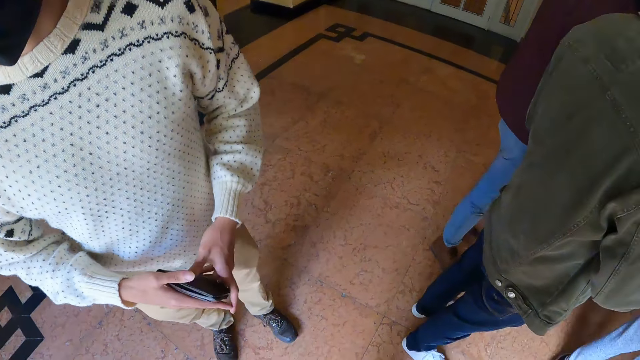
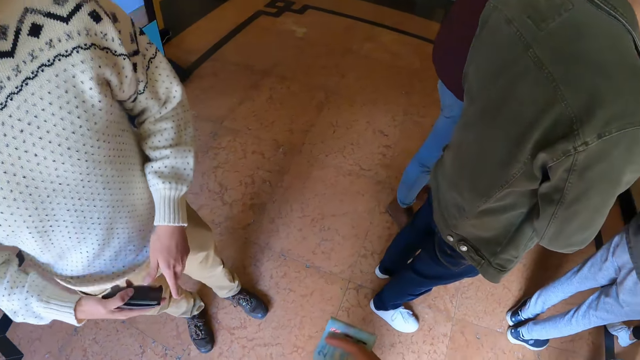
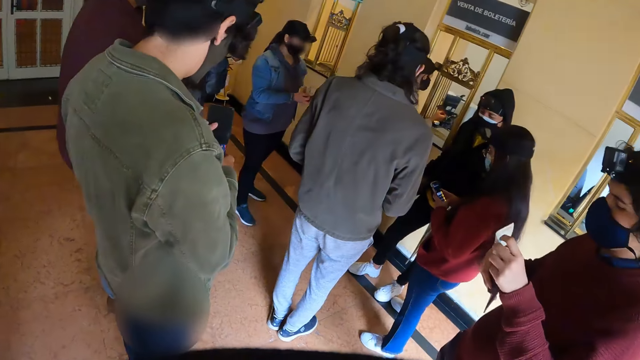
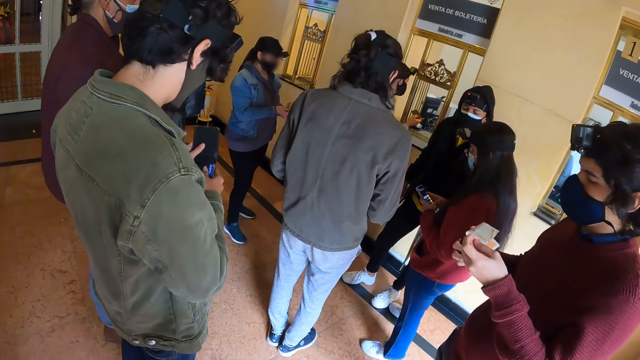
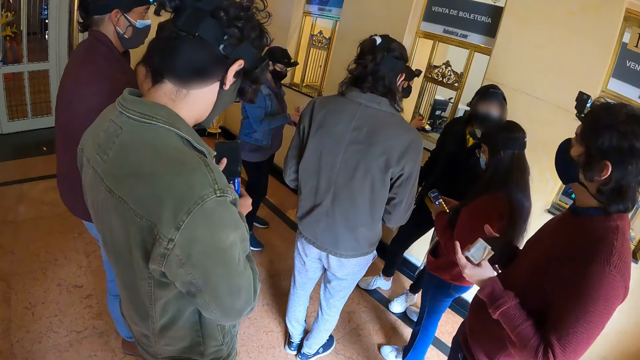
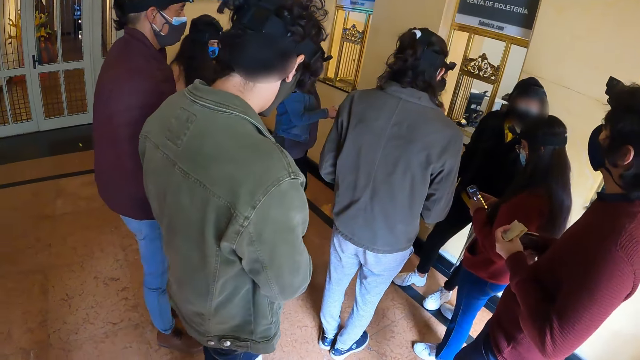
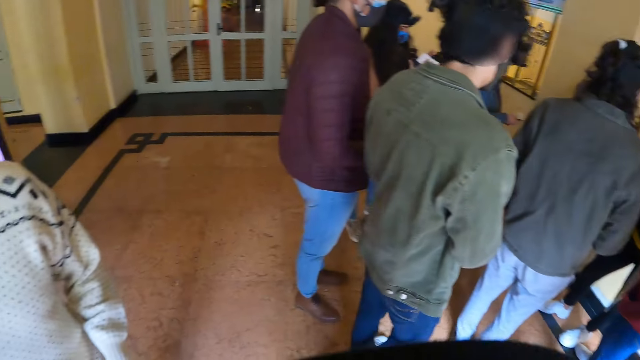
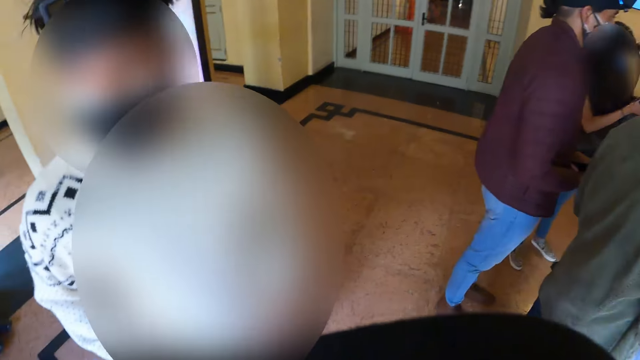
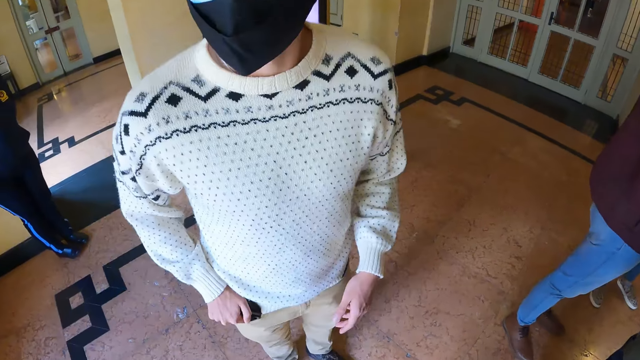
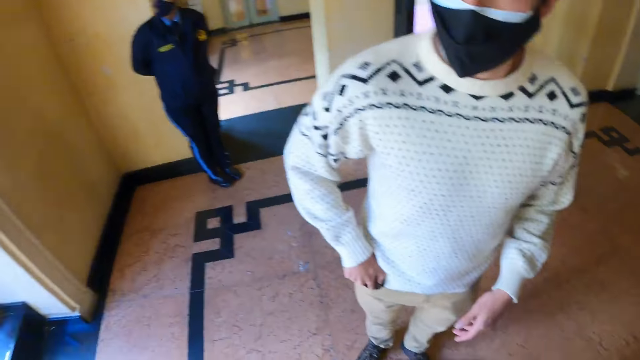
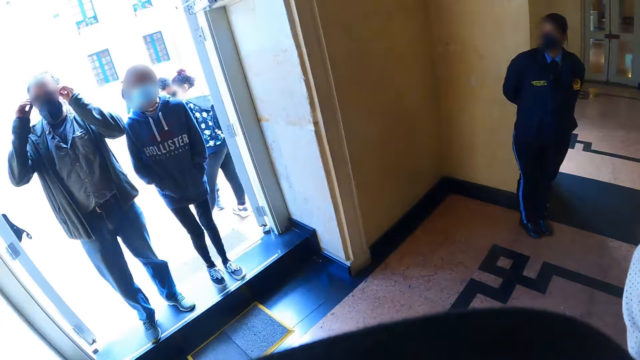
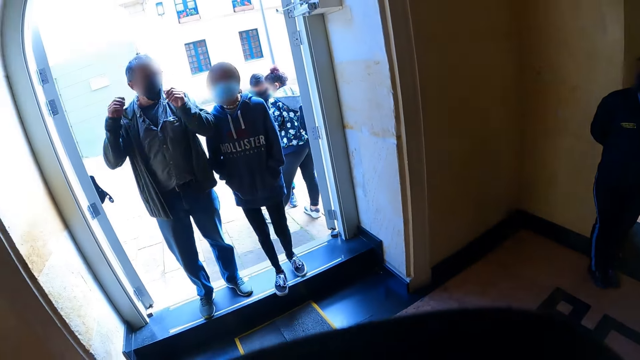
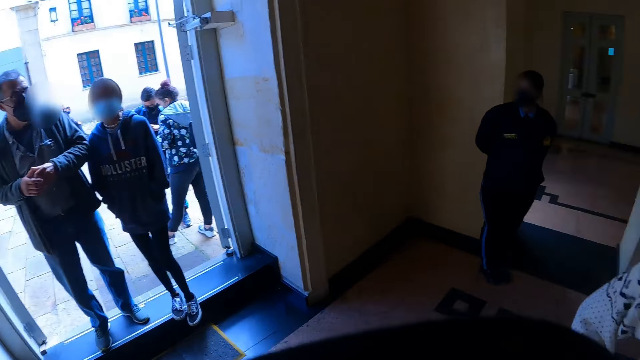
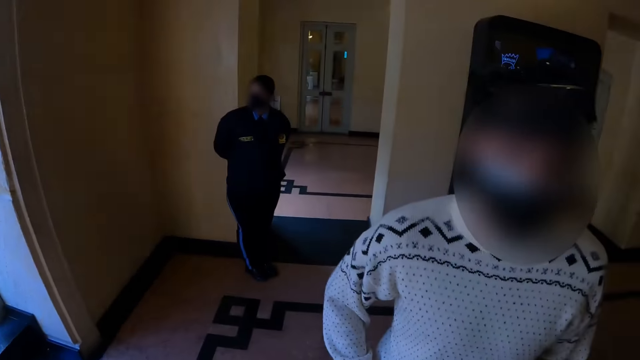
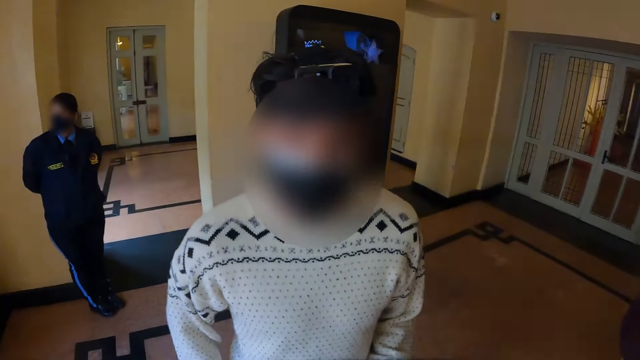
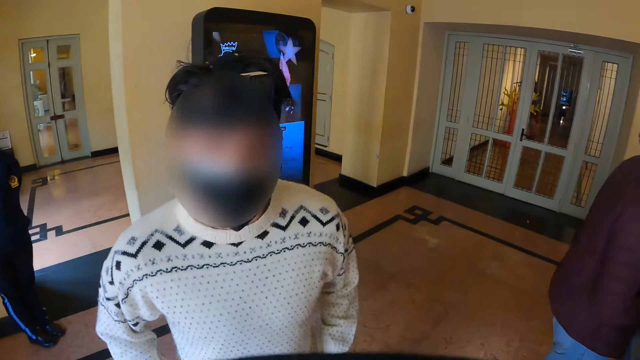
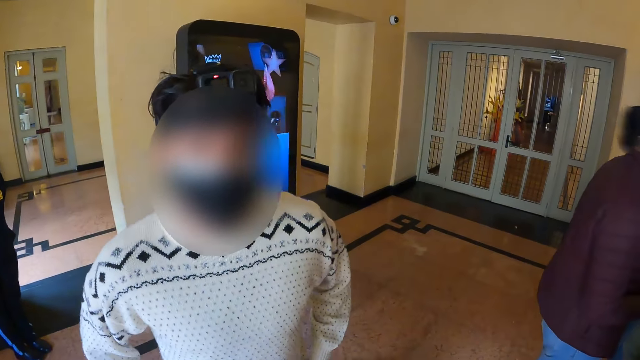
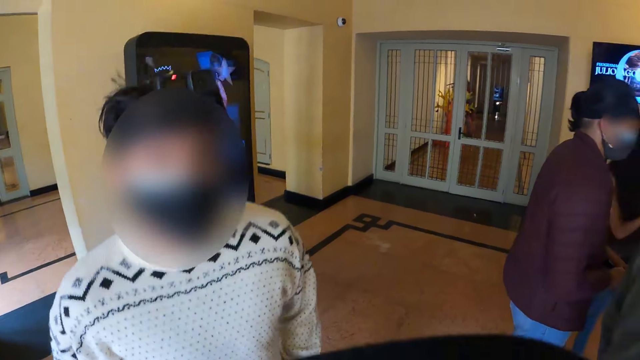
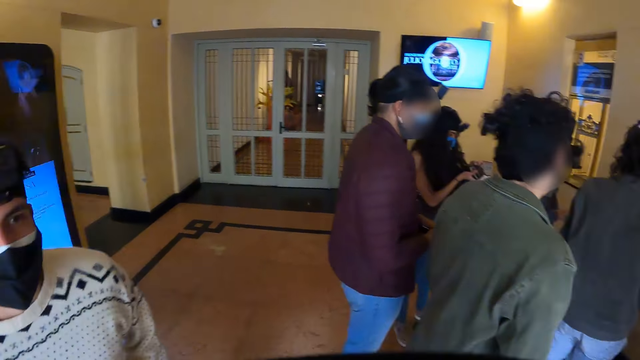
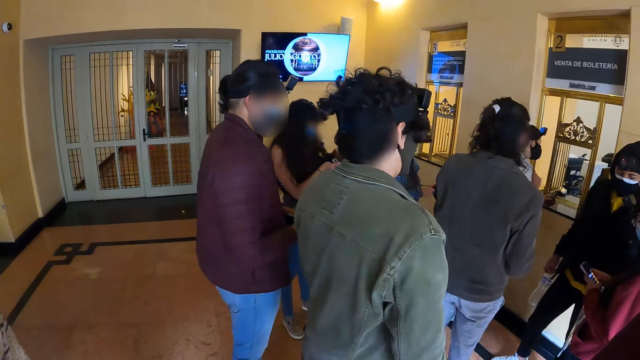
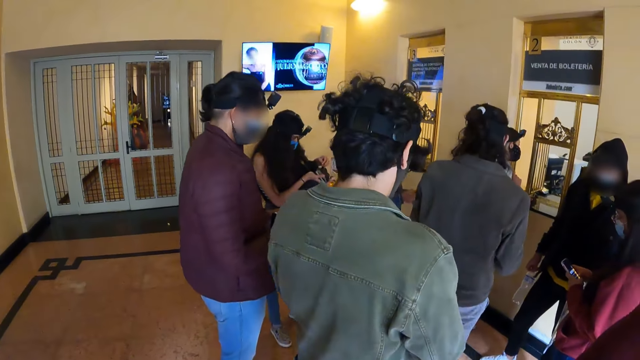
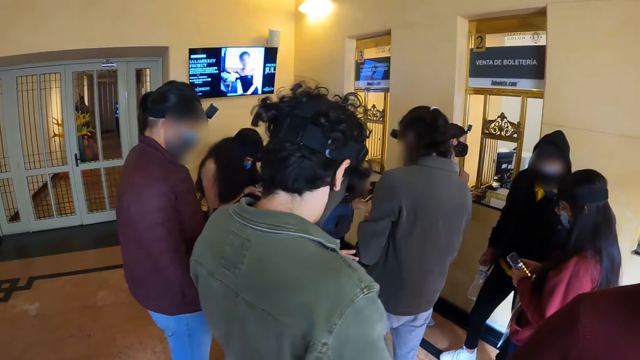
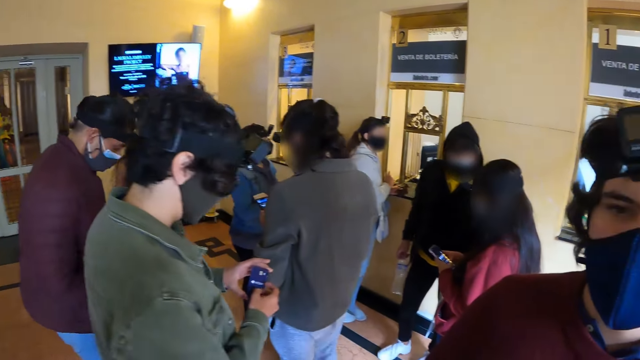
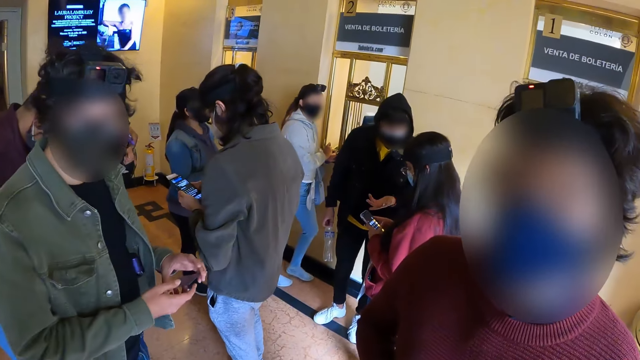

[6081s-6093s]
The camera wearer looks around. They speak with a man.

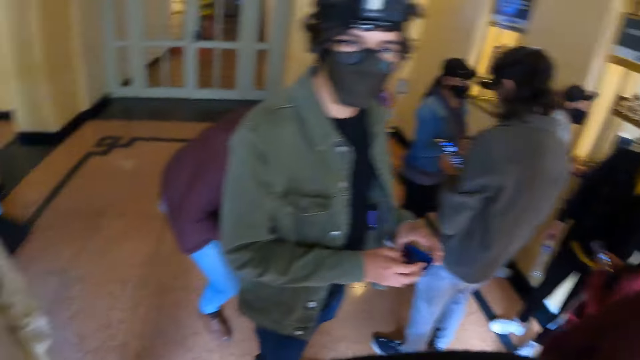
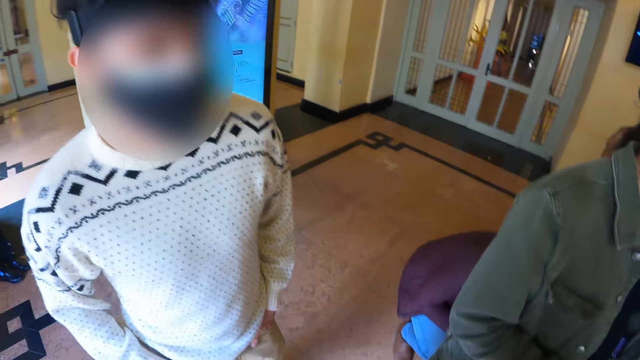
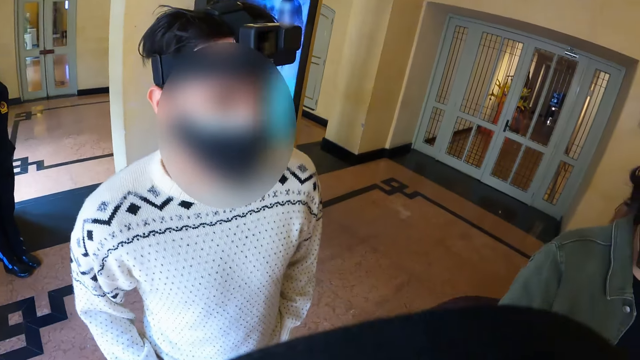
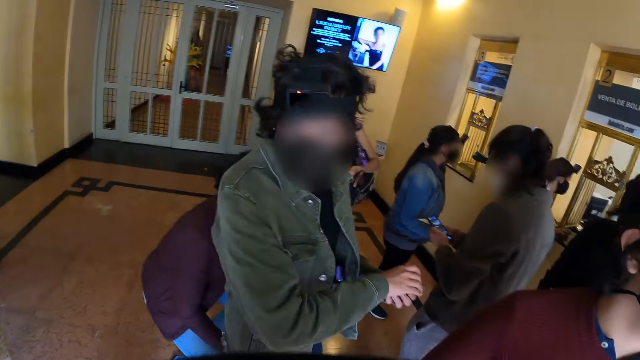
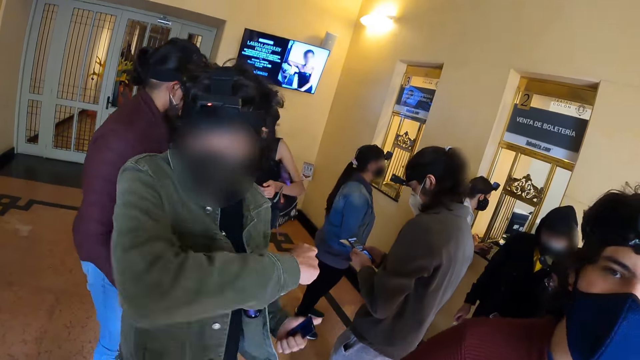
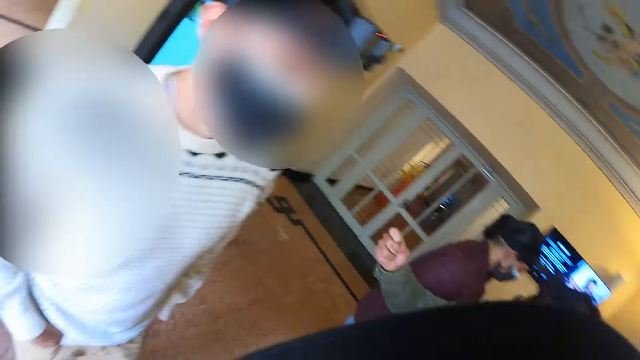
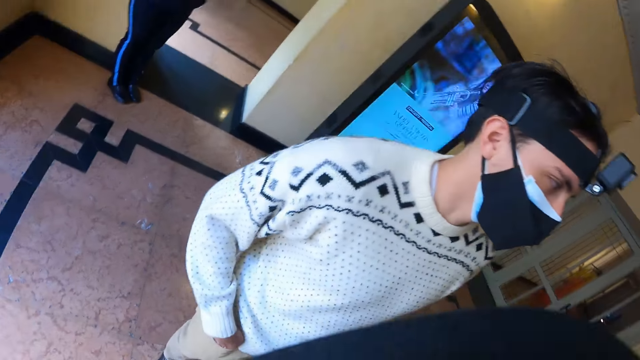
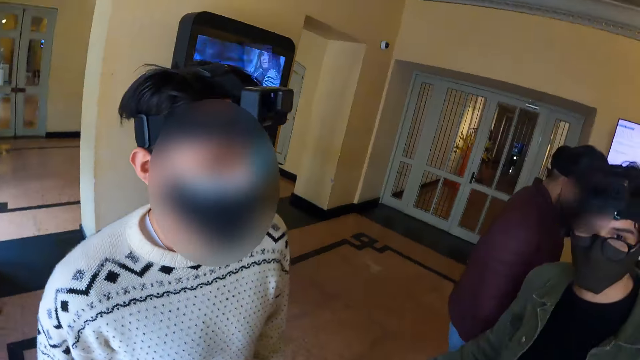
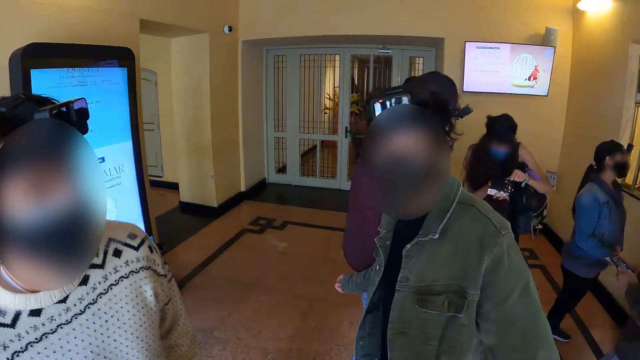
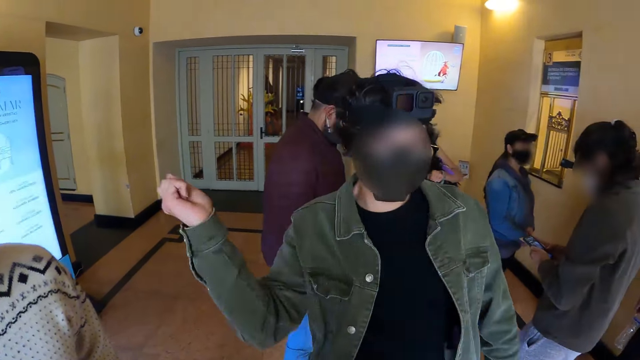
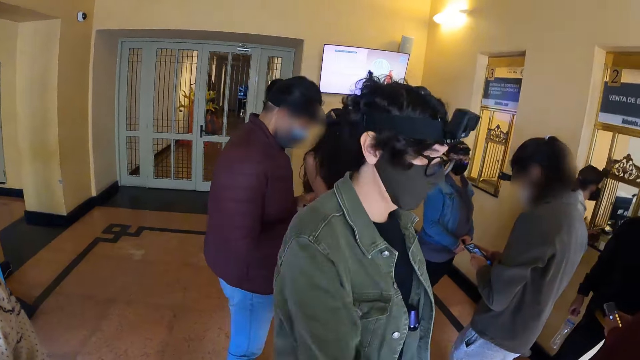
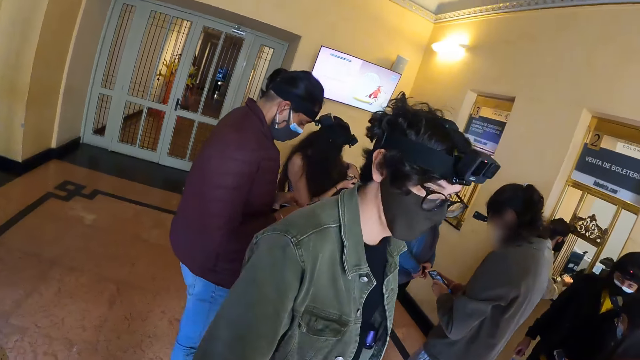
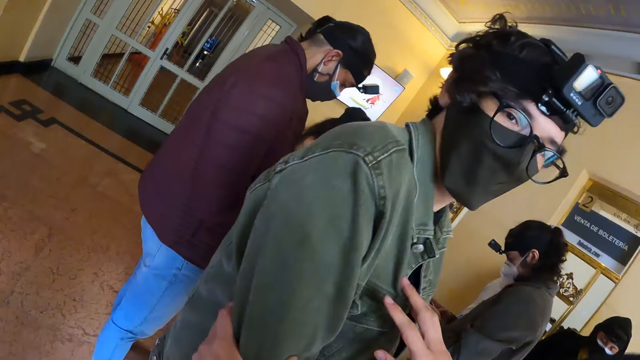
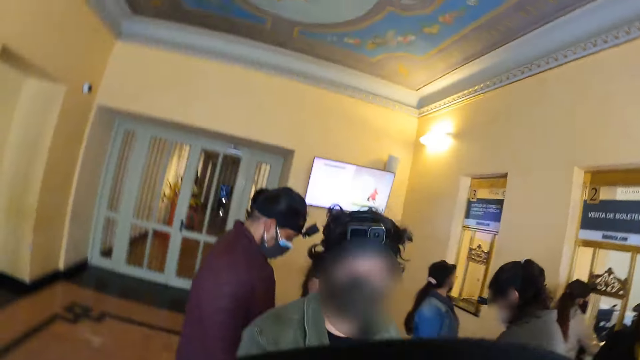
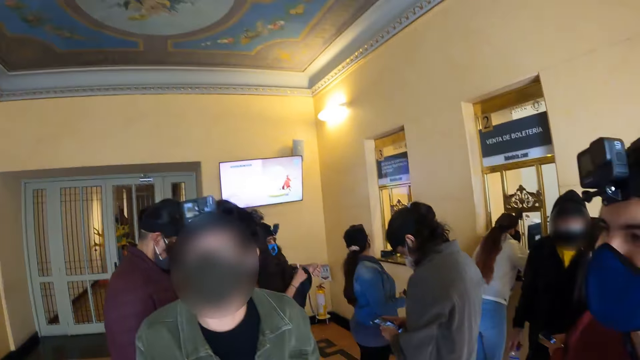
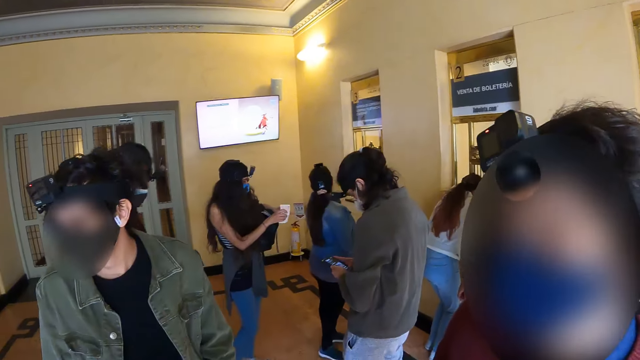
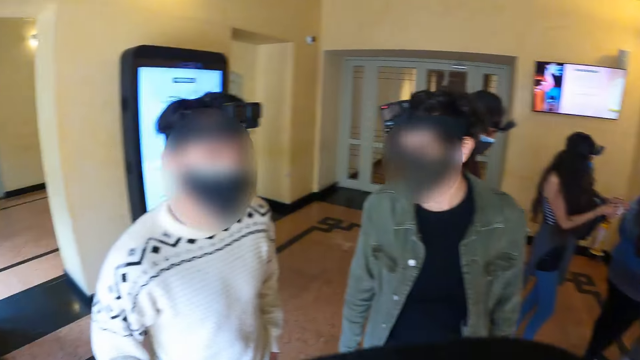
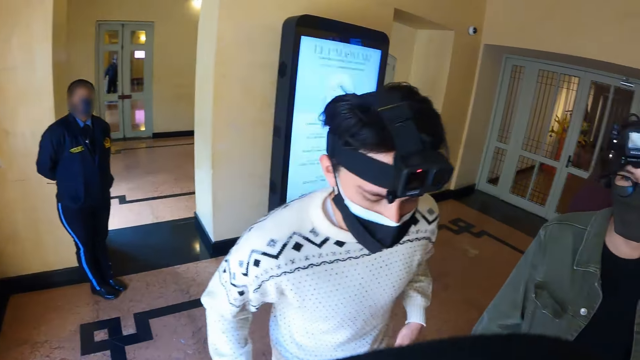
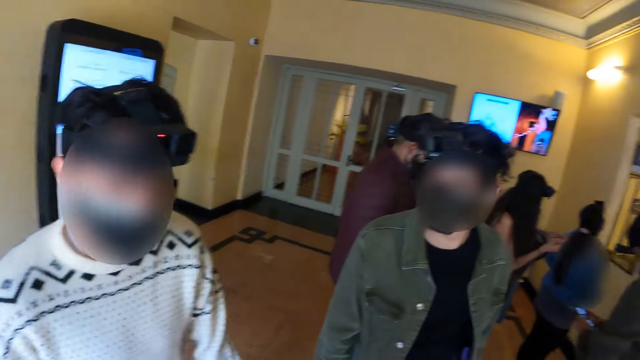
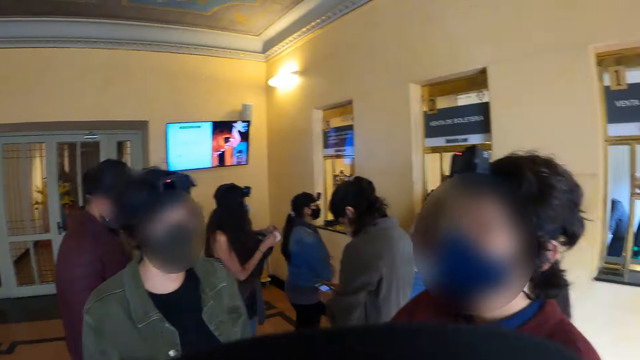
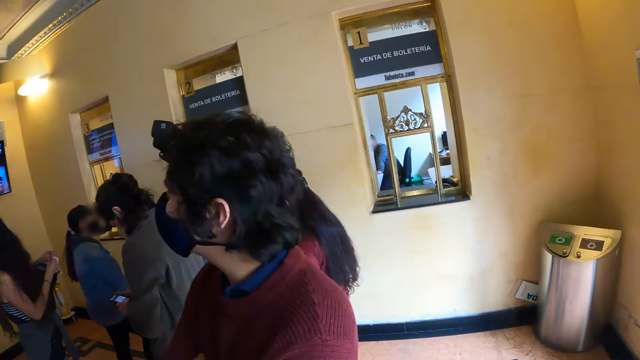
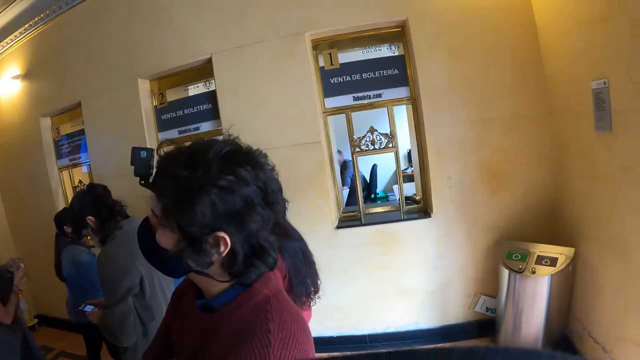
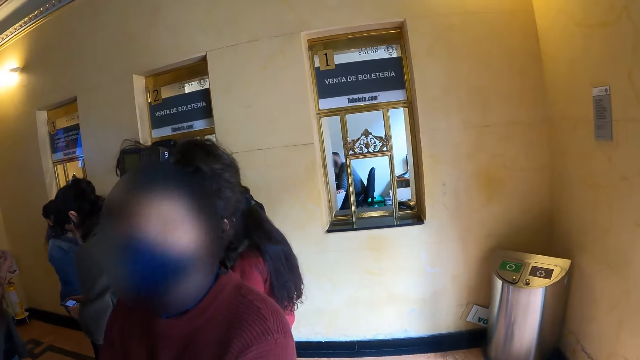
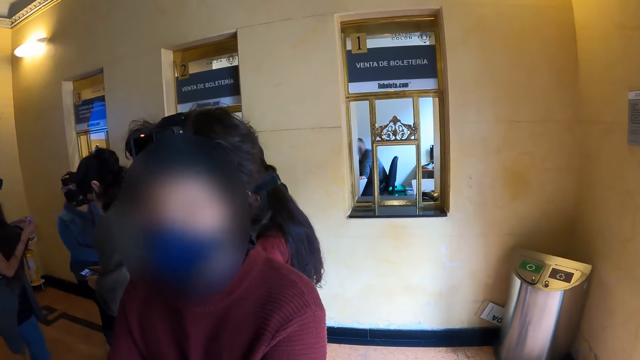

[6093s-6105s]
The camera wearer touches a man. They hold the man with both hands. They look around.
